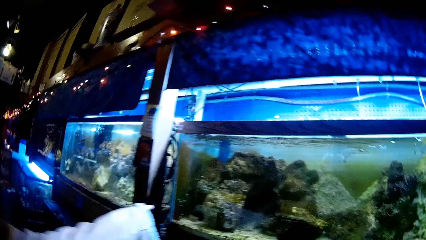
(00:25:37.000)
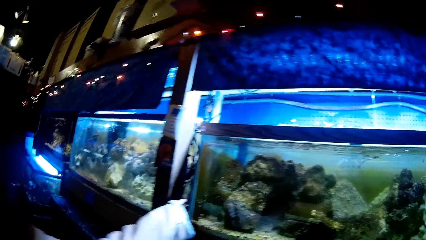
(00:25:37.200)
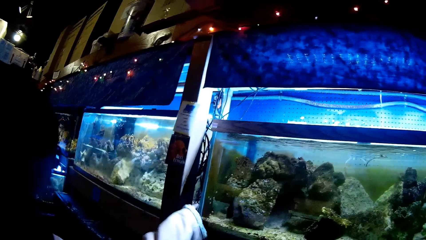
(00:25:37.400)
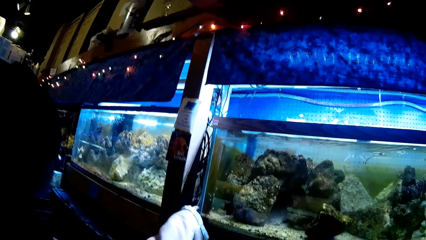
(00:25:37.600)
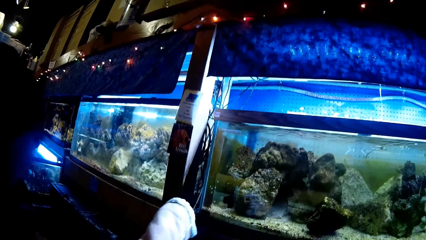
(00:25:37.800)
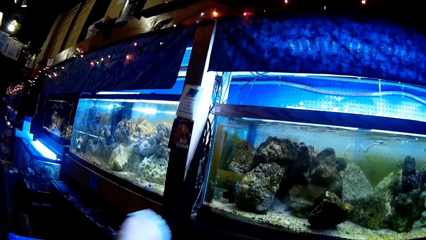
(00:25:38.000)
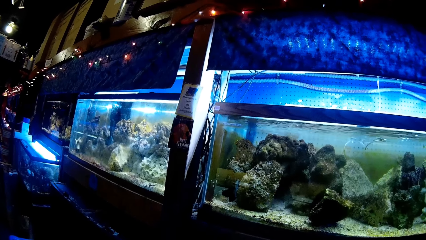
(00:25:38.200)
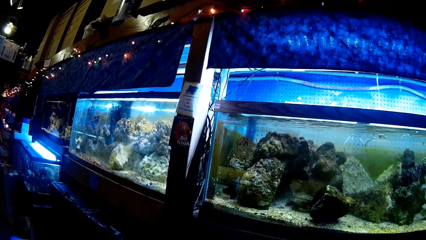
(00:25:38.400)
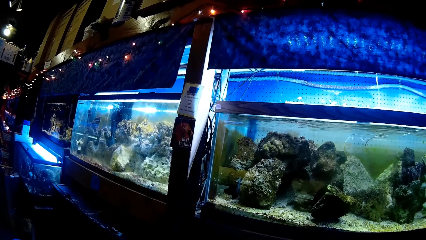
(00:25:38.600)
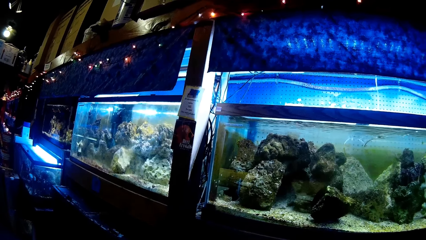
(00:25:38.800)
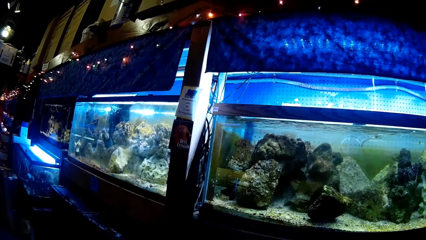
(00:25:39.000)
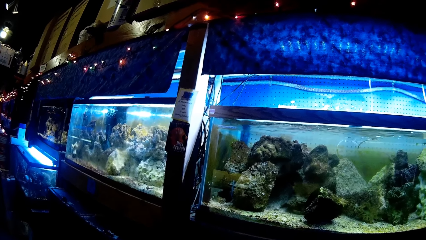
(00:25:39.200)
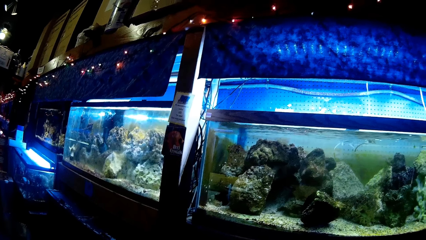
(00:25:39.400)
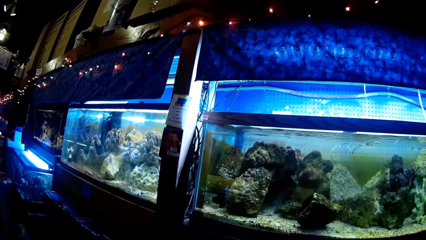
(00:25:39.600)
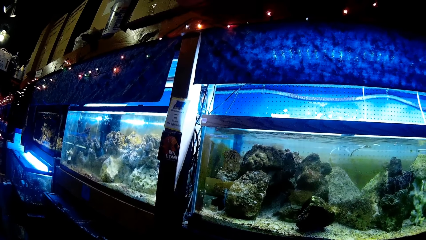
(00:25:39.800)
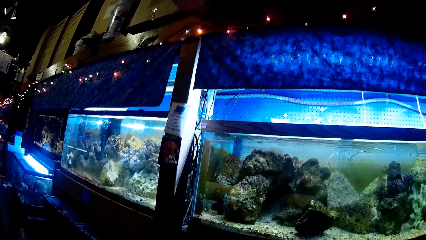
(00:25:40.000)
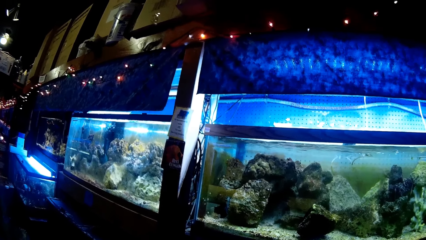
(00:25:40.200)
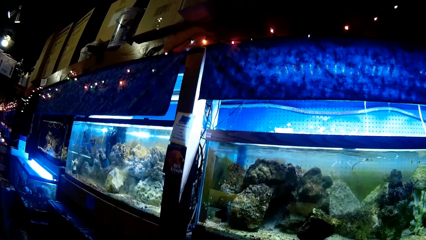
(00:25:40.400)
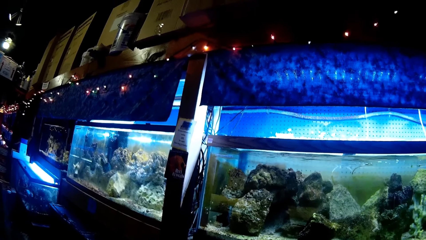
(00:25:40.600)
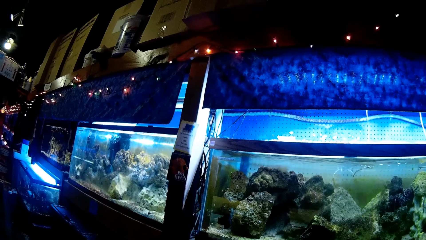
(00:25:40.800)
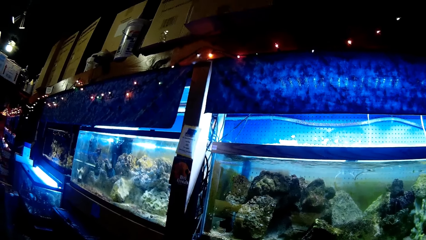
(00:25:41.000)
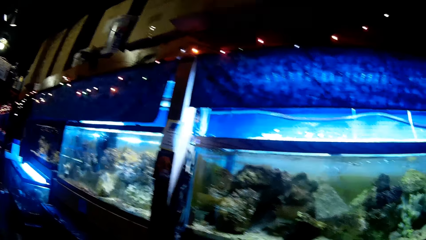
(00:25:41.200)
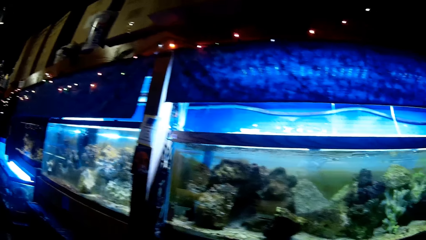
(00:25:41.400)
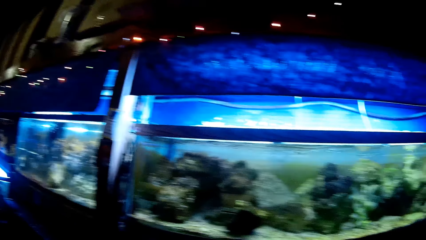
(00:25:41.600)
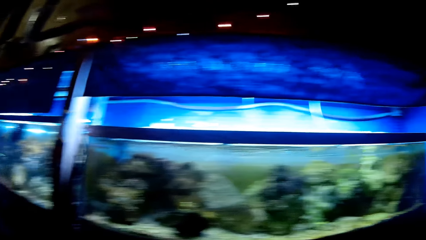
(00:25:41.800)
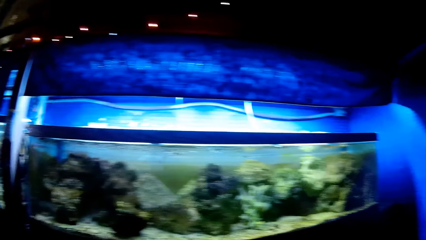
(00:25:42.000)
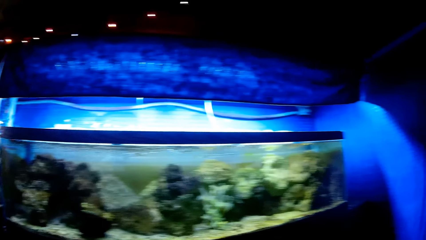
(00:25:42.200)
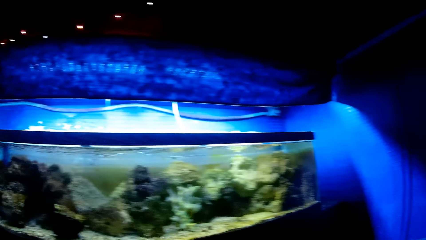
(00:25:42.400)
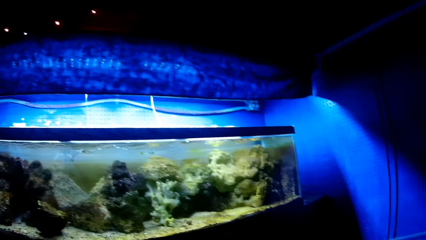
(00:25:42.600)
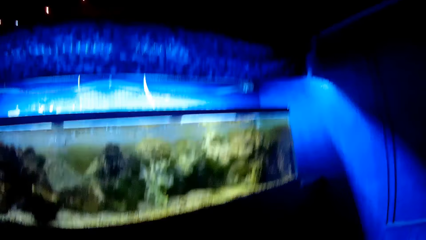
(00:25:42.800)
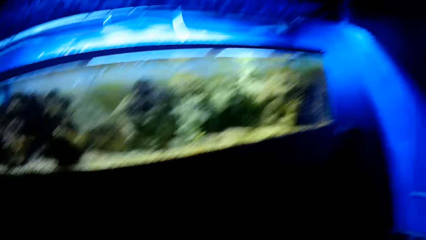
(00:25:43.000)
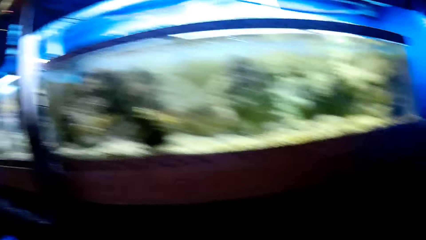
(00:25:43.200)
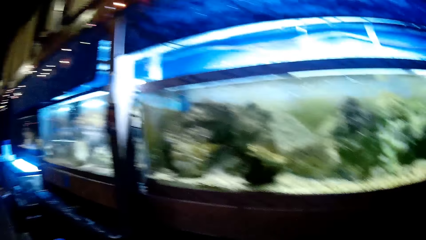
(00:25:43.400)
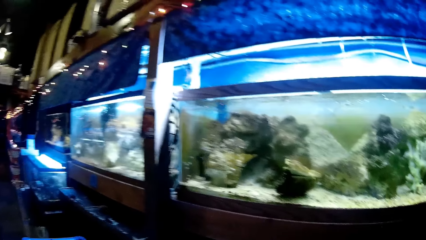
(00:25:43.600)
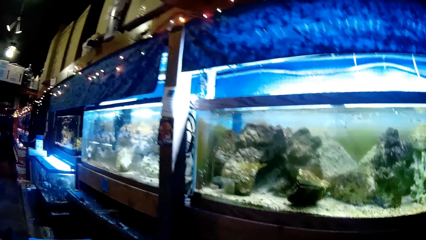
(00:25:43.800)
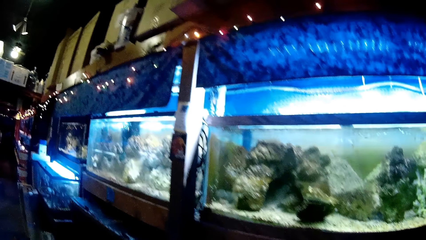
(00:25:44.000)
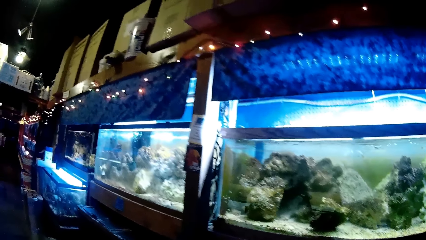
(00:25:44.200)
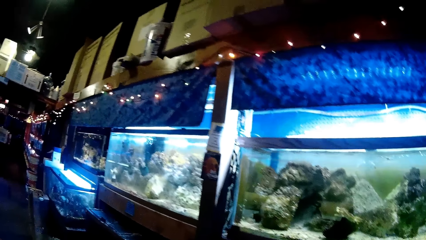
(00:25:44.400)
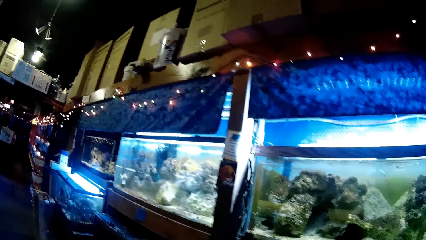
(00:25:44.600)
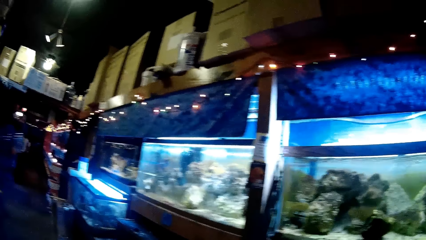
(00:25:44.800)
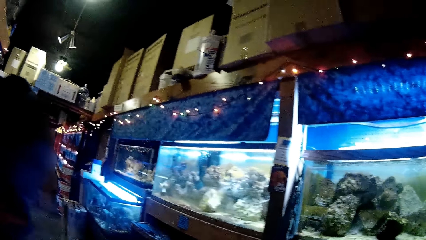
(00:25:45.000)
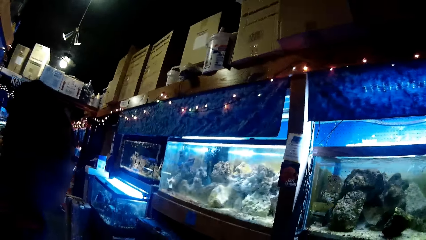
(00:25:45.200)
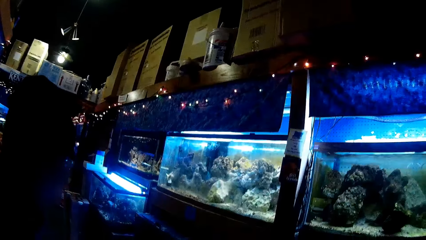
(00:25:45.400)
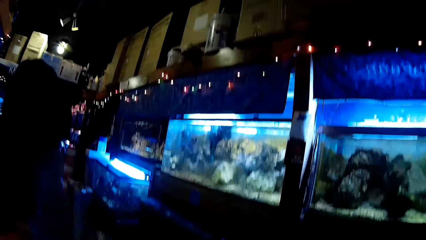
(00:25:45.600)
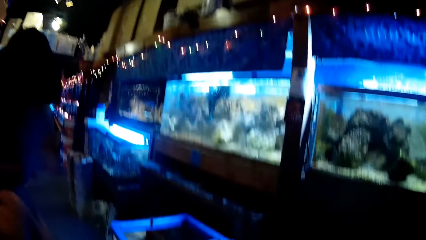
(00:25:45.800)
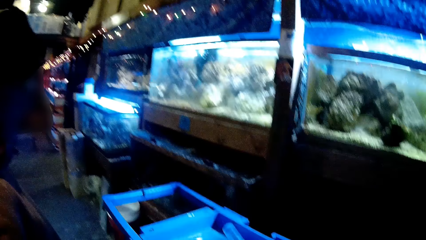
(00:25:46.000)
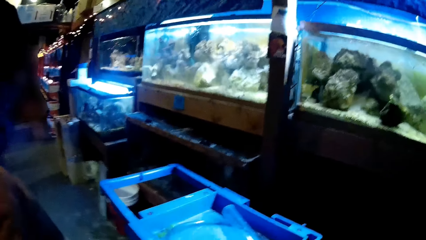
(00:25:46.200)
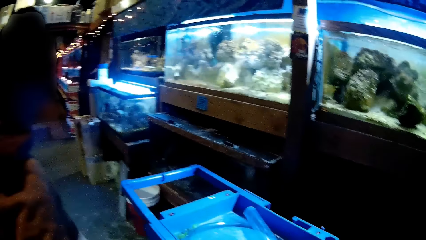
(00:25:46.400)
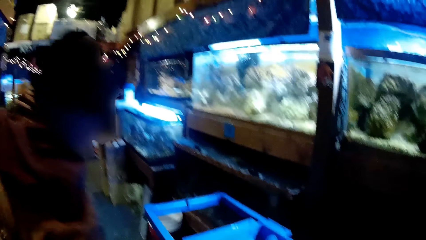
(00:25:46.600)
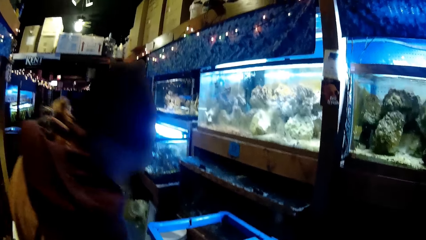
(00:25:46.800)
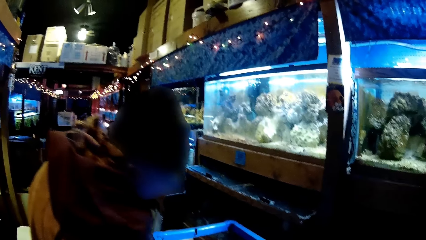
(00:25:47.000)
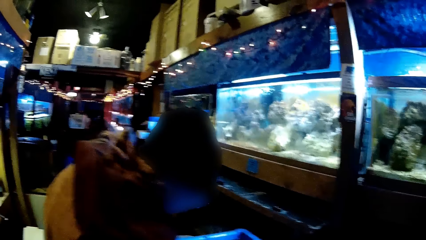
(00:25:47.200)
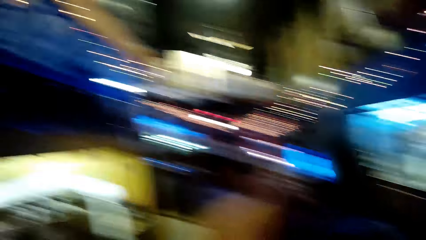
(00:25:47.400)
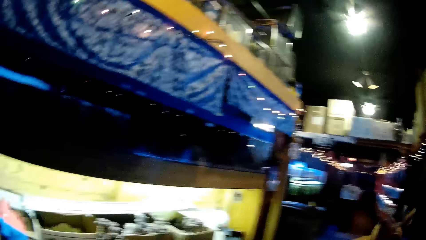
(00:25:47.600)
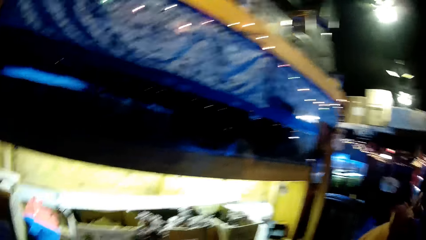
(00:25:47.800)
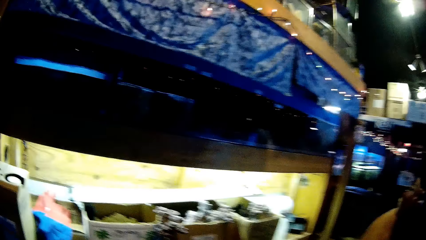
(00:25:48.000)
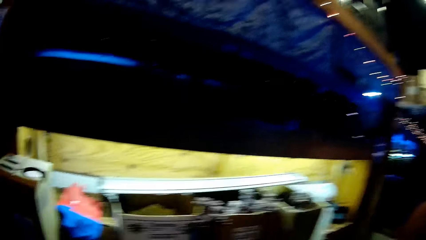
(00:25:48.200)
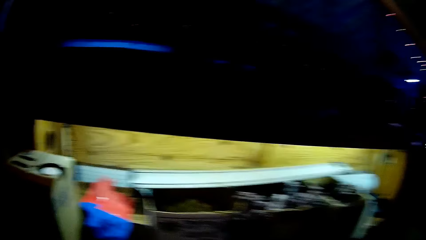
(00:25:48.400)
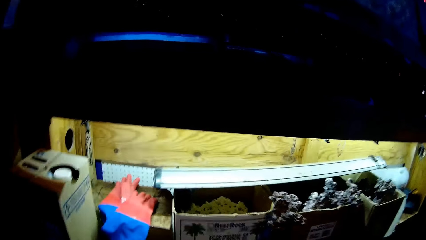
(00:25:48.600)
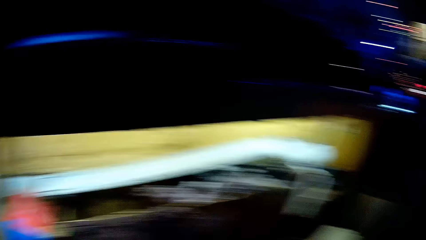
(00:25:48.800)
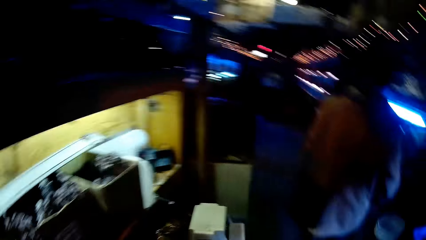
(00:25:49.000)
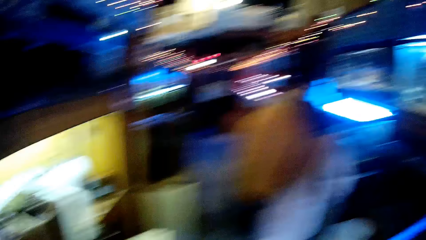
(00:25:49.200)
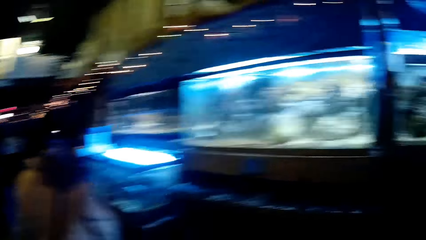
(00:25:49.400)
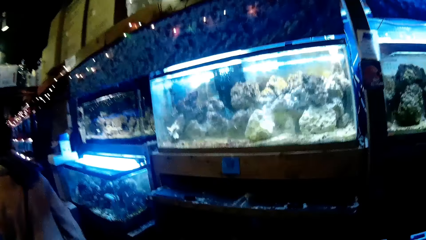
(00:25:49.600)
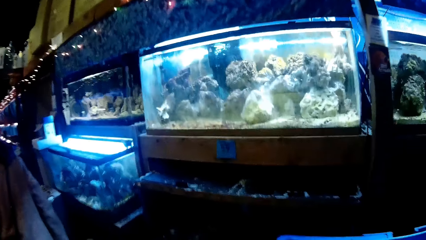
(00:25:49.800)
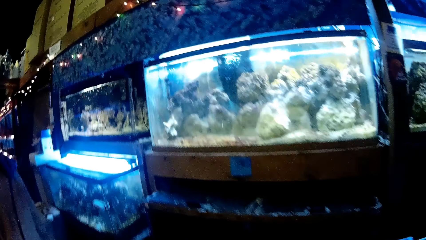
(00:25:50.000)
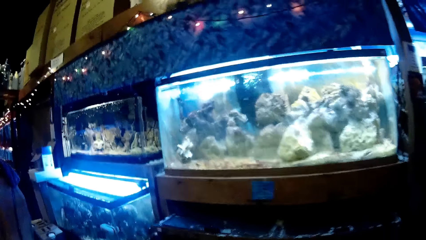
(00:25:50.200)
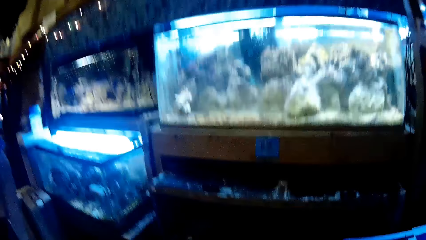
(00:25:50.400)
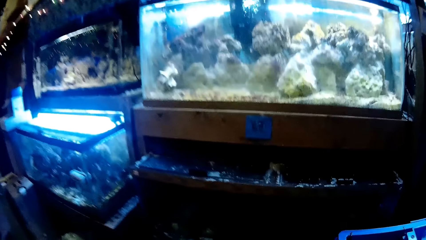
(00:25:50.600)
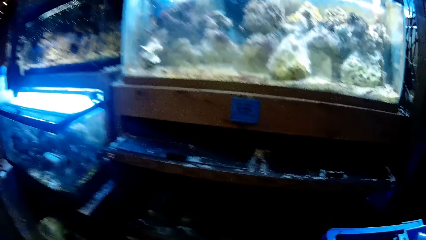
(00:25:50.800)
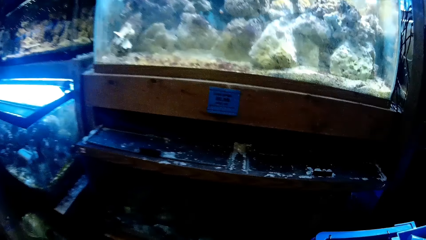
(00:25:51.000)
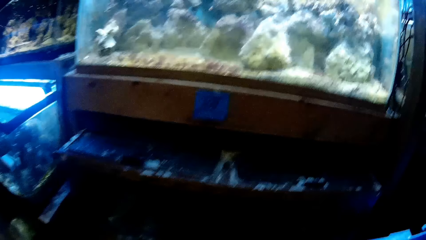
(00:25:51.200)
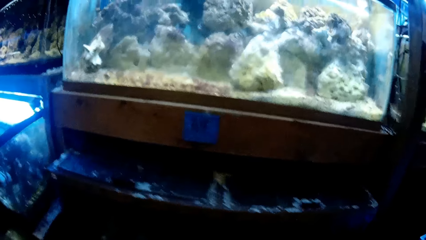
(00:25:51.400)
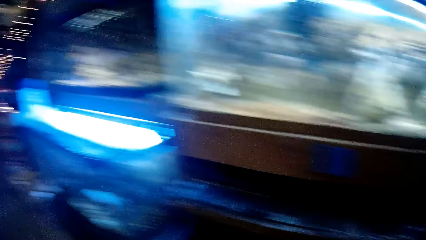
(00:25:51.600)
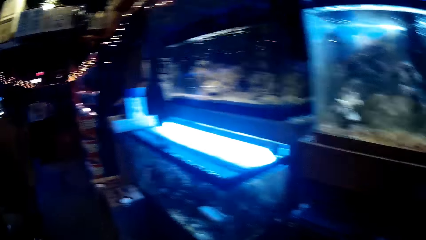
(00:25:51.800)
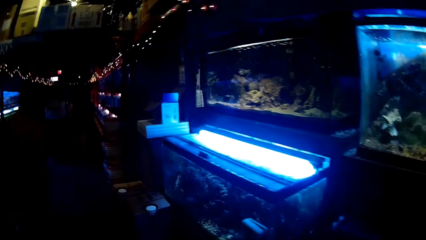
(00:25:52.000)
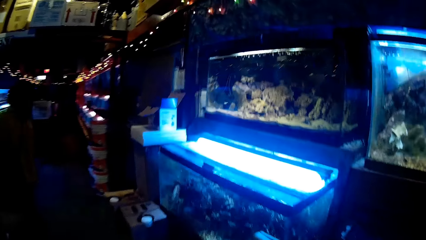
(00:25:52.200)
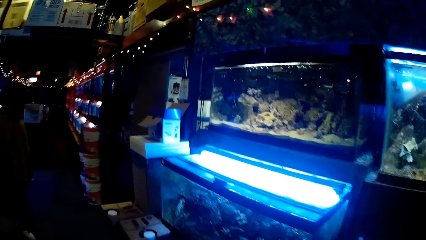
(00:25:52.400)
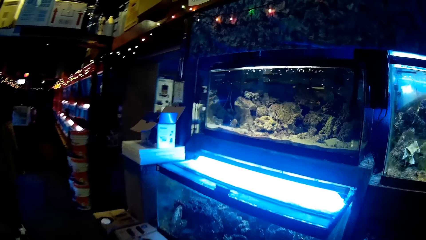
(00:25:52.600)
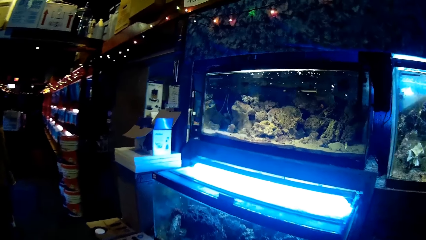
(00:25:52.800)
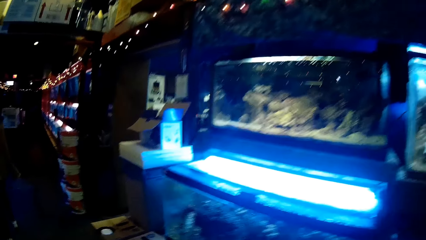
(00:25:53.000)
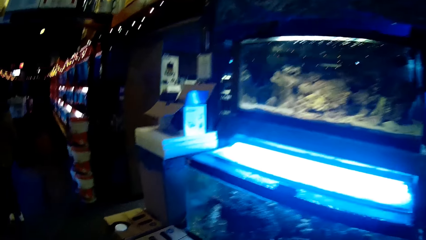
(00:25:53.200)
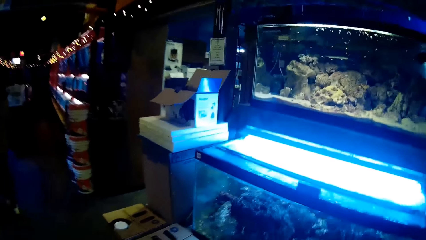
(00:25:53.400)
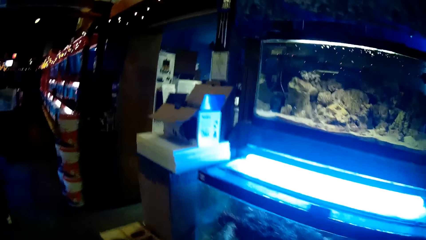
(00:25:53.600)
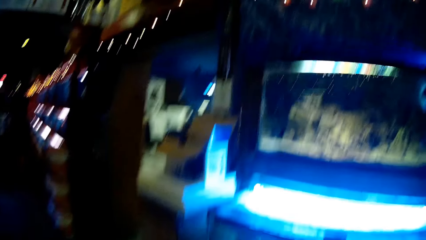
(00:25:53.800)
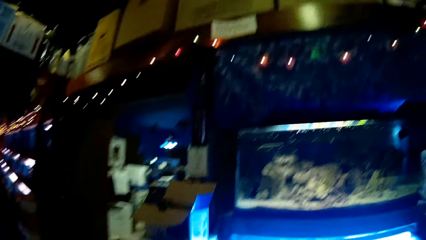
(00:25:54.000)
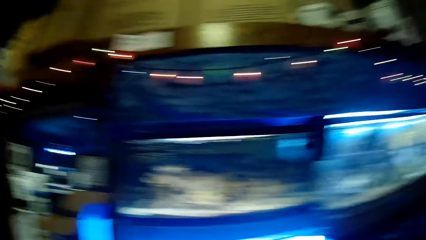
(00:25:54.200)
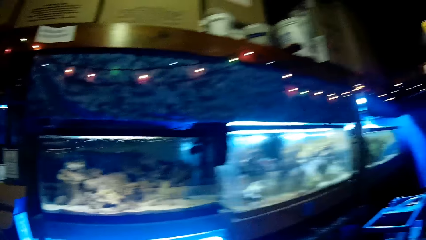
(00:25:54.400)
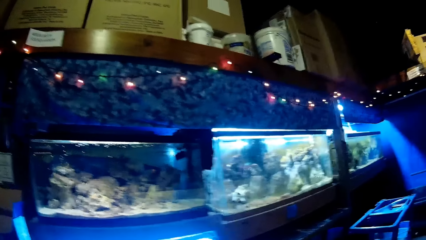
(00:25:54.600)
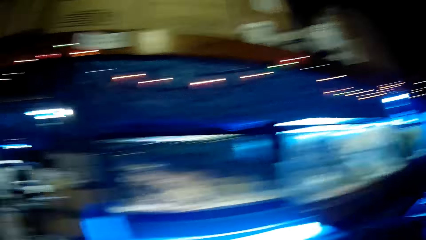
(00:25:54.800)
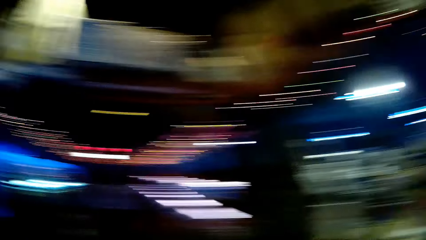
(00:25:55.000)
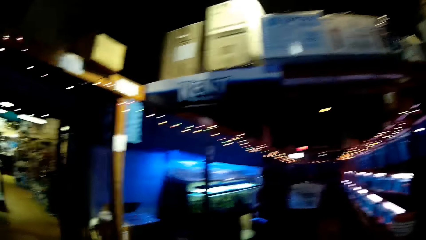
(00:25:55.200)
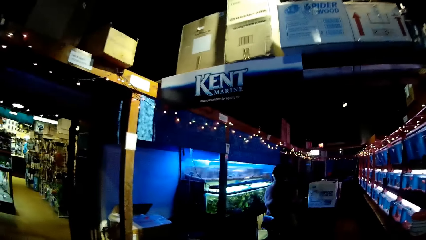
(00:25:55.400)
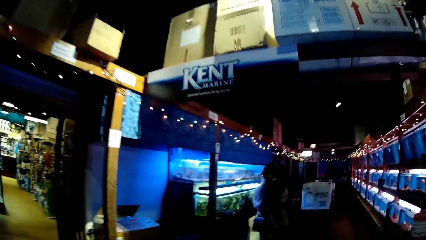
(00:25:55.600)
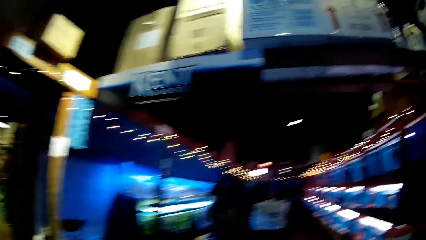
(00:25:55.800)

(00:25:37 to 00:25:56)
A woman points at the glass transparent tank with her right hand. The woman puts her finger on the aquarium and removes her finger from the aquarium. The camera wearer looks at the aquarium. They look across the showroom. The woman touches the glass transparent tank with her right hand. The camera wearer stares at aquatic animals in the glass transparent tank. The woman walks ahead in the showroom. The camera wearer walks ahead in the showroom.
